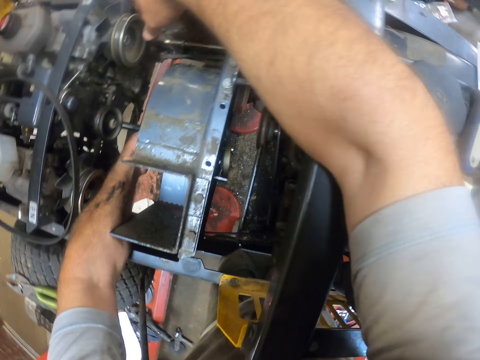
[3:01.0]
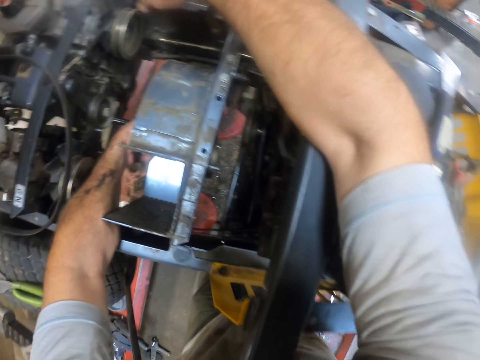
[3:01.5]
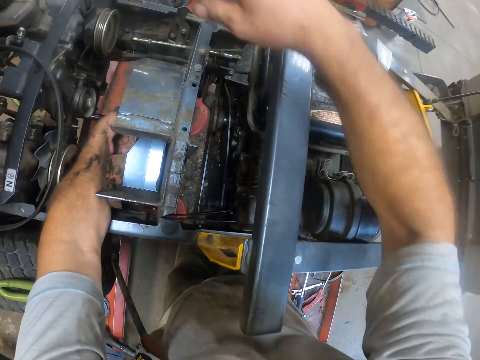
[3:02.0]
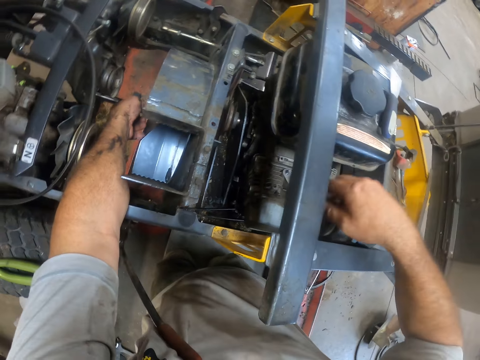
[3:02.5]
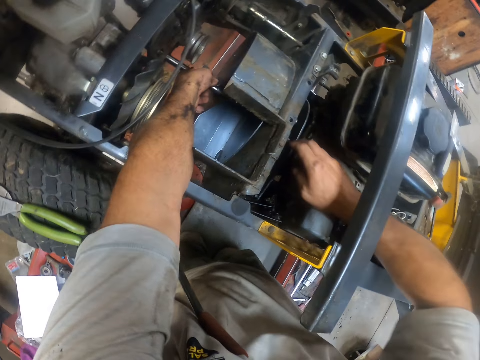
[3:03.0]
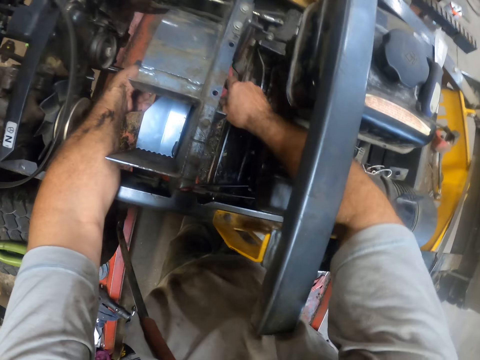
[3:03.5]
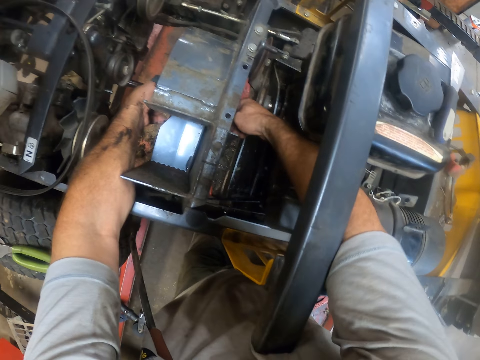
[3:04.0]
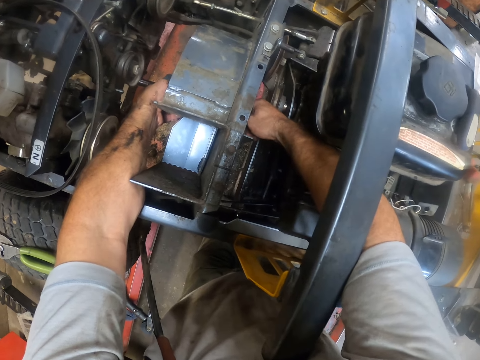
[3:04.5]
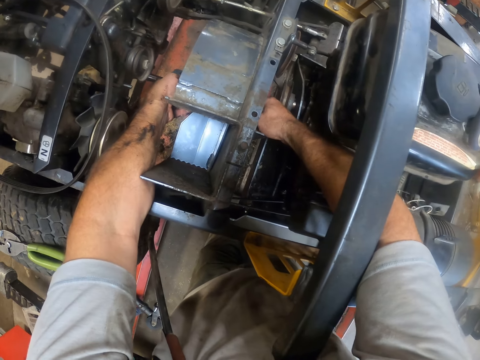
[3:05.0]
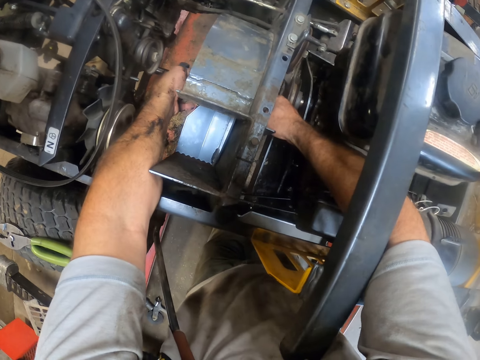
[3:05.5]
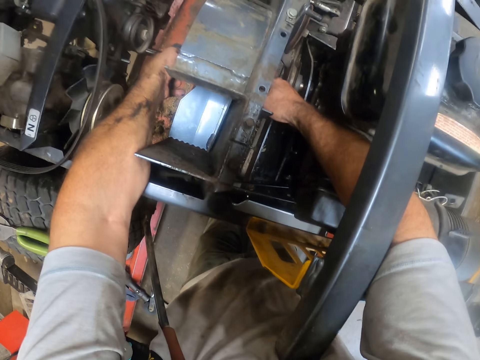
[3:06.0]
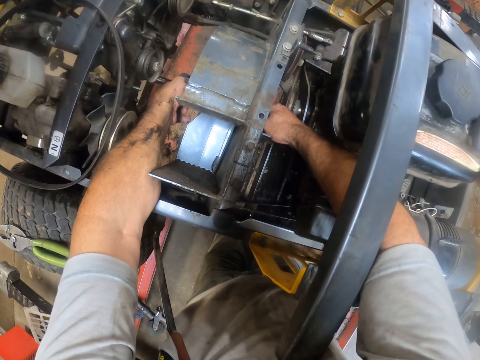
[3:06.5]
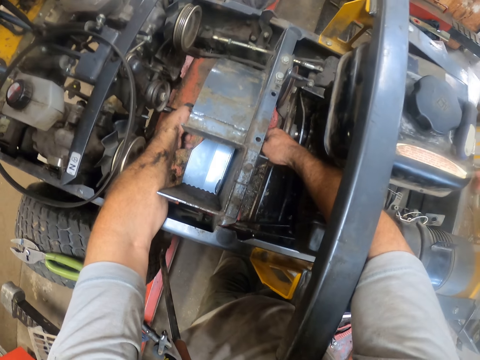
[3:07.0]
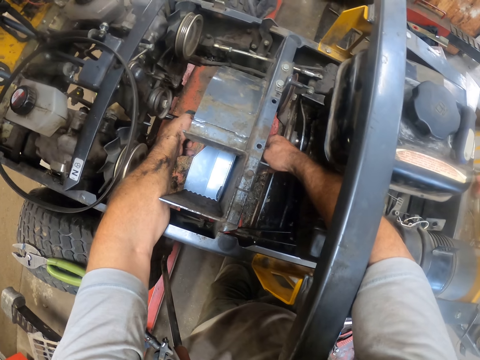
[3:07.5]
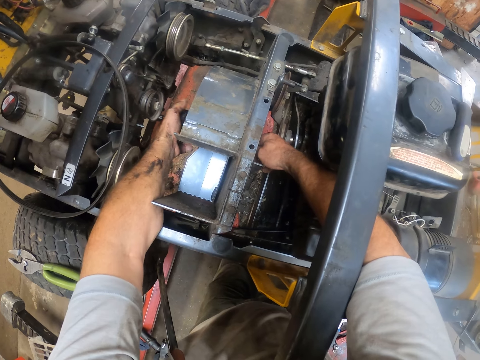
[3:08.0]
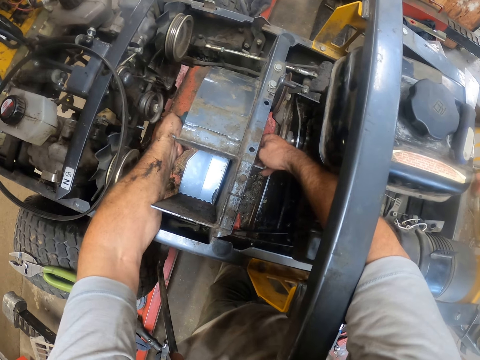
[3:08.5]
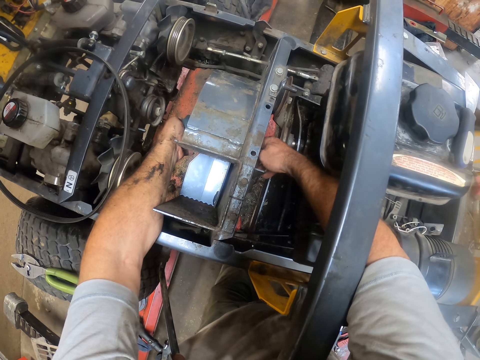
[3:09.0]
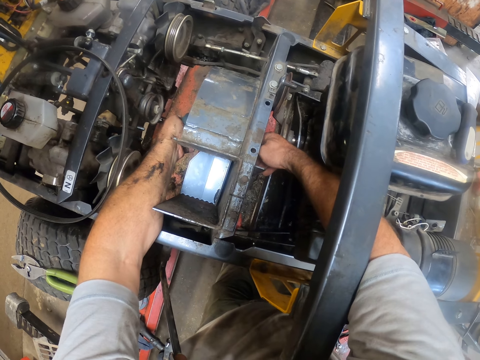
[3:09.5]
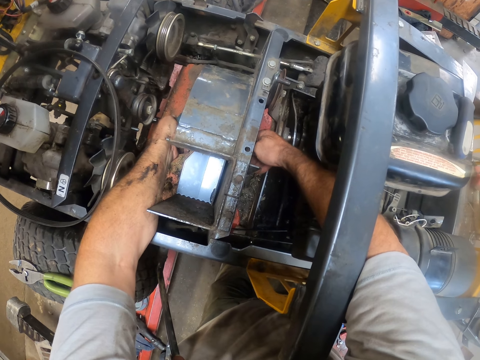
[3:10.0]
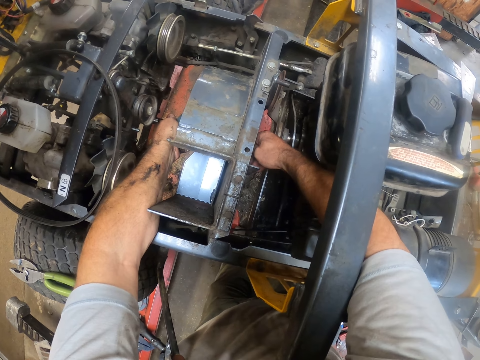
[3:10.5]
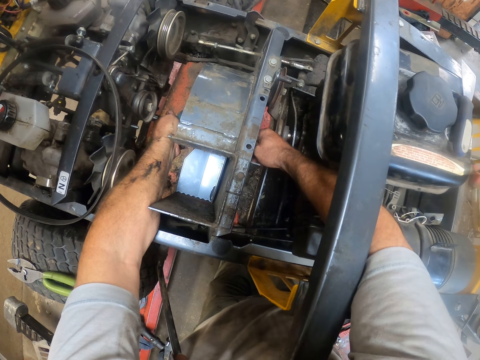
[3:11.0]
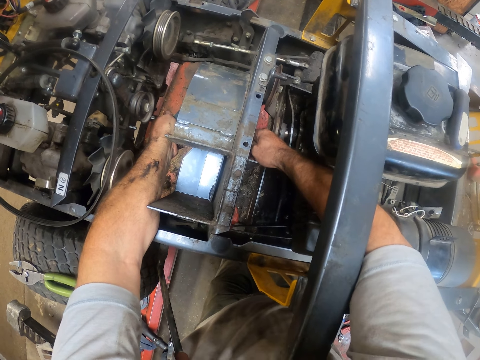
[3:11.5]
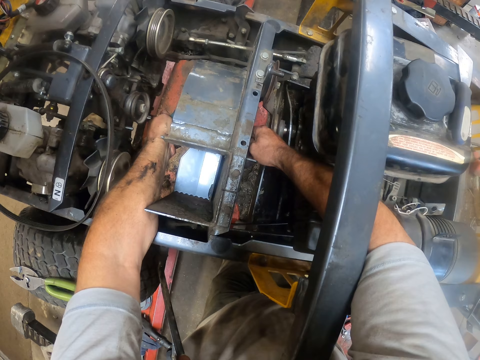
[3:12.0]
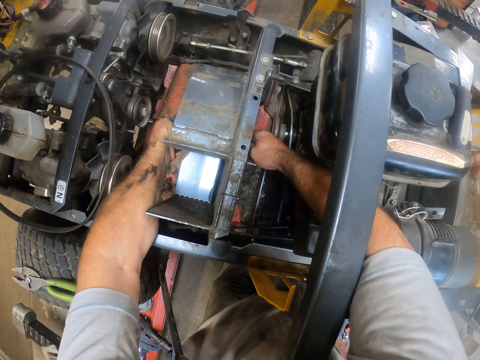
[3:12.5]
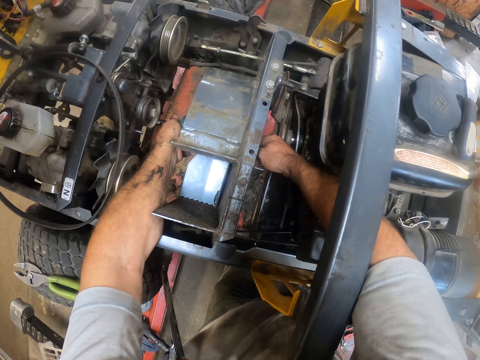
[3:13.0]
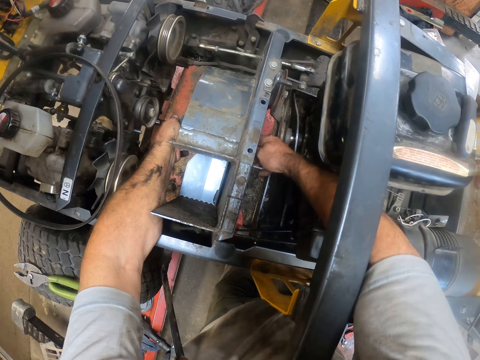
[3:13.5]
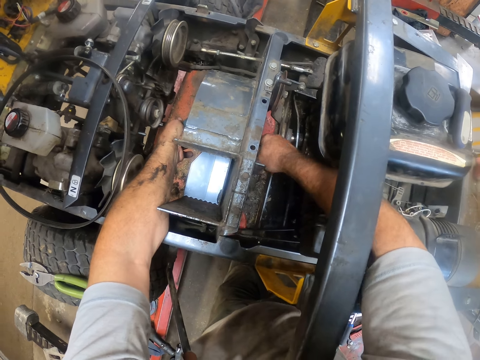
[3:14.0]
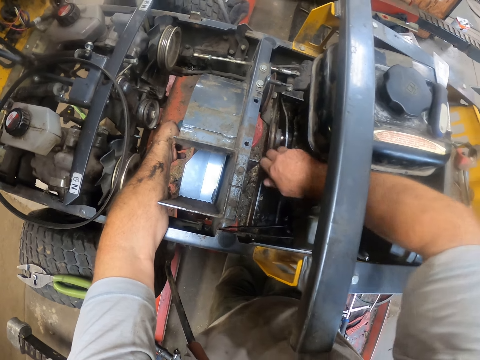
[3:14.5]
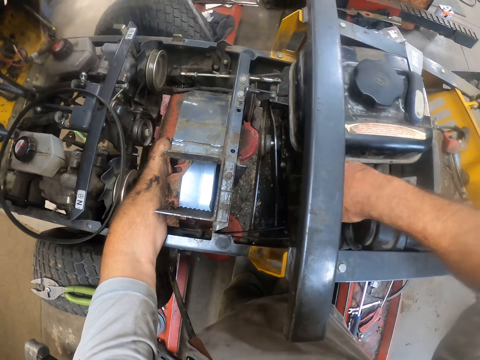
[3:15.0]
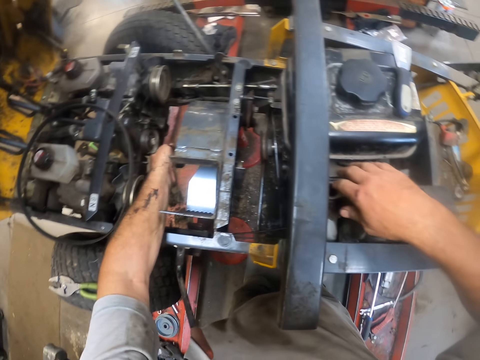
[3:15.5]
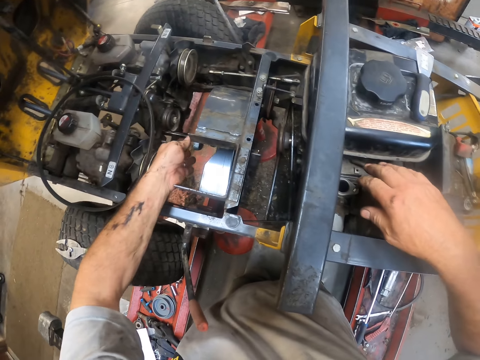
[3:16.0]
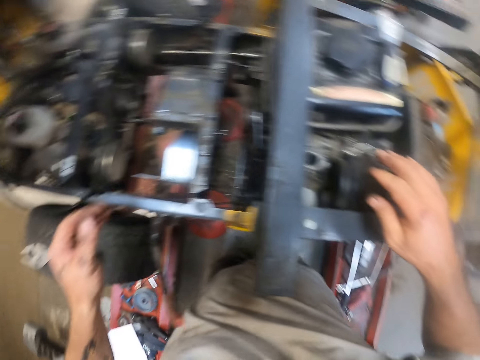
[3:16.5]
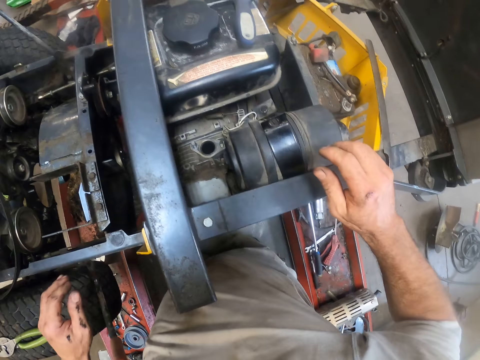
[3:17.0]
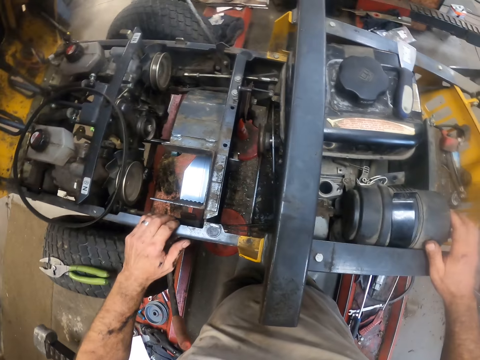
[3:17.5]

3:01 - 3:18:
The camera wearer moves the right hand from the metal plate. They place the right hand under the metal plate. They fix the metal plate.

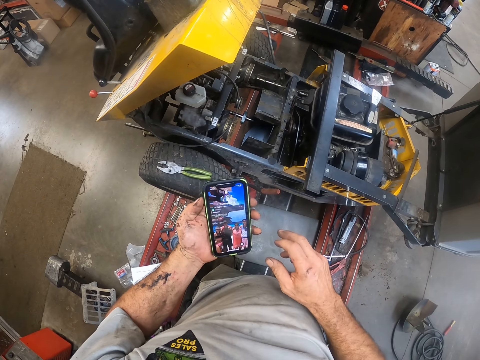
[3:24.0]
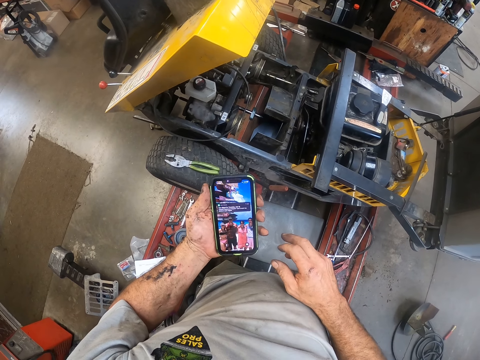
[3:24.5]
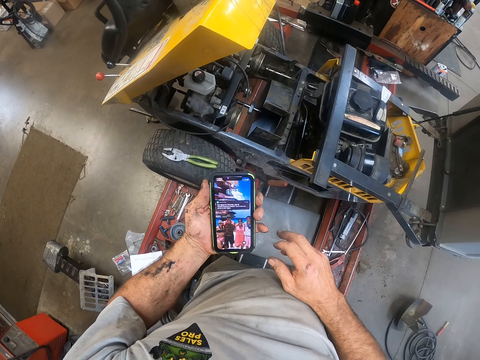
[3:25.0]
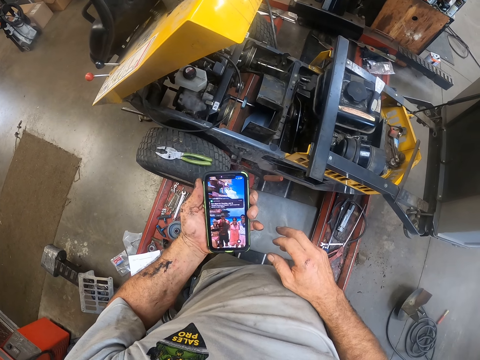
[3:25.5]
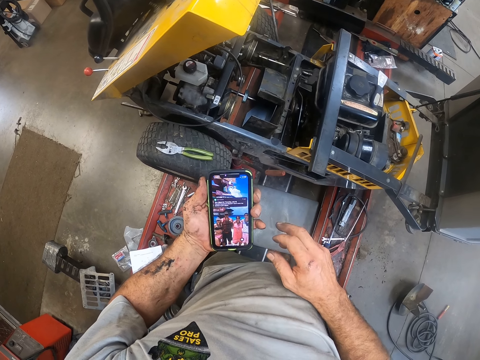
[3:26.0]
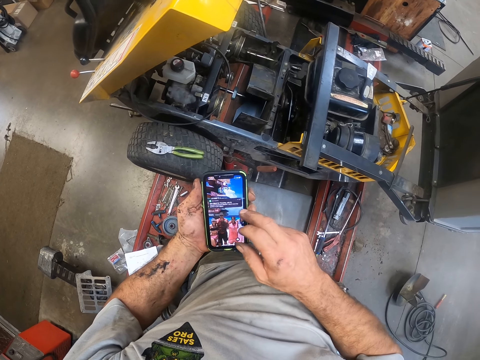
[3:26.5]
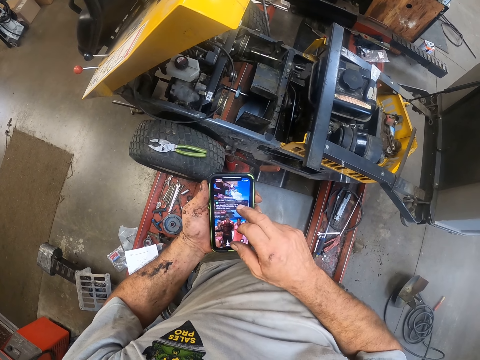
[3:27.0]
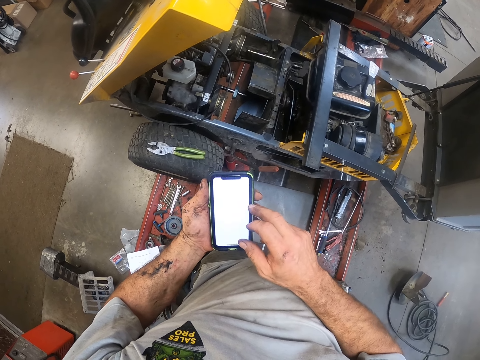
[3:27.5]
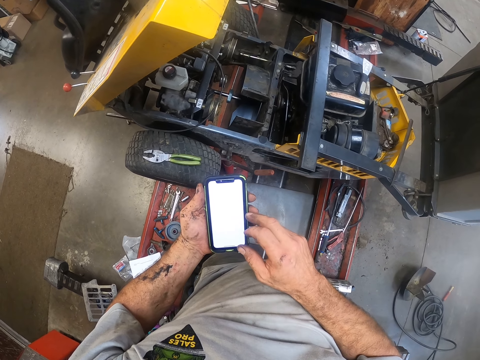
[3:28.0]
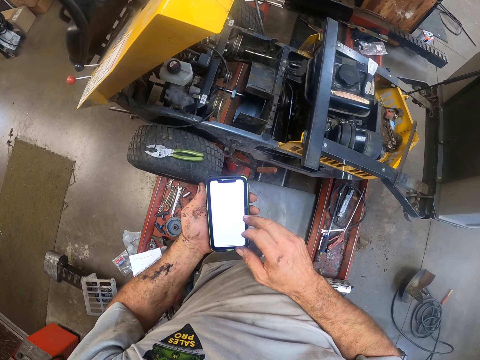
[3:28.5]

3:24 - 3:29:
The camera wearer switches the phone on. They use the phone.

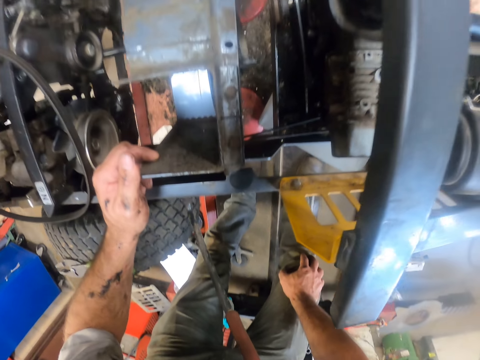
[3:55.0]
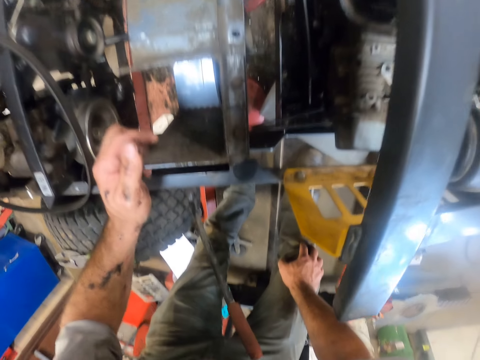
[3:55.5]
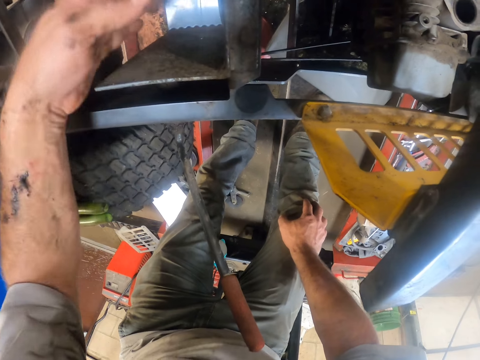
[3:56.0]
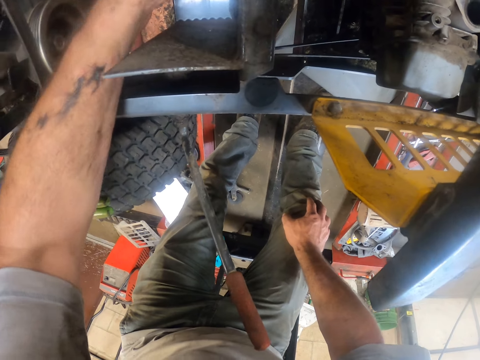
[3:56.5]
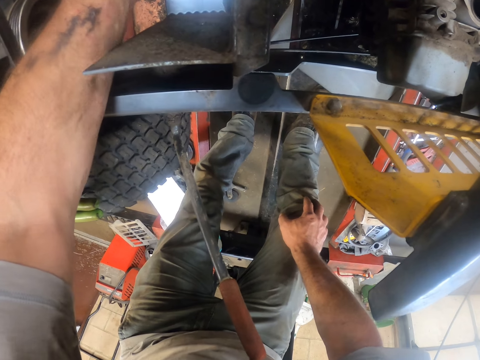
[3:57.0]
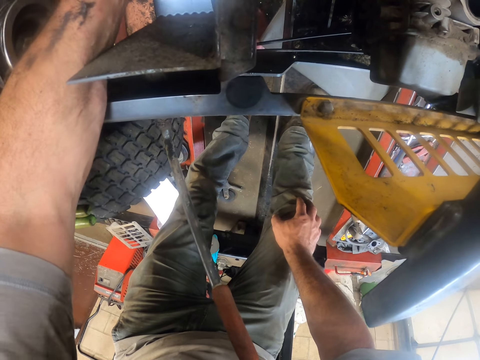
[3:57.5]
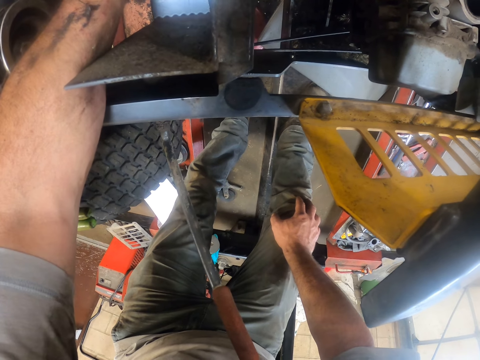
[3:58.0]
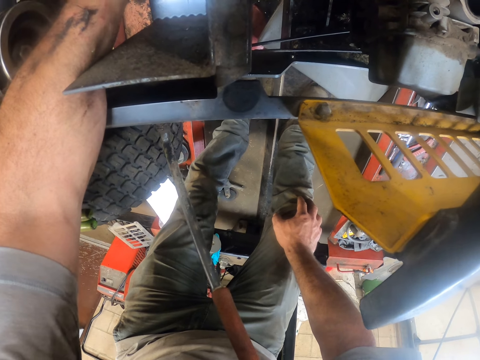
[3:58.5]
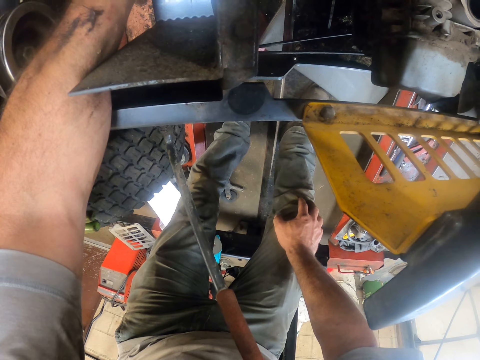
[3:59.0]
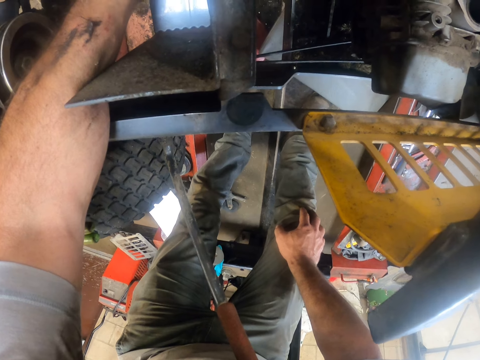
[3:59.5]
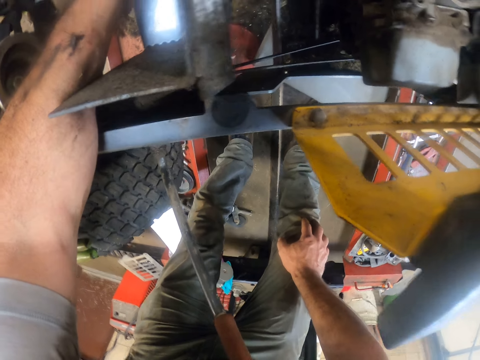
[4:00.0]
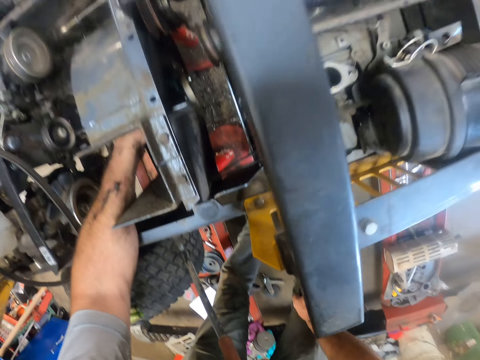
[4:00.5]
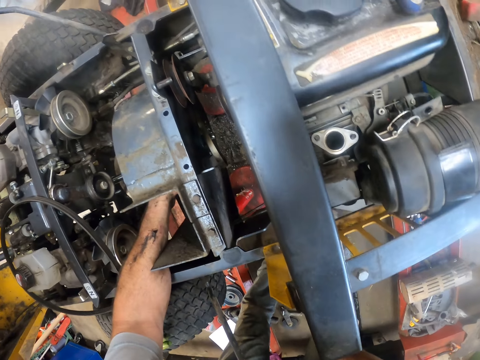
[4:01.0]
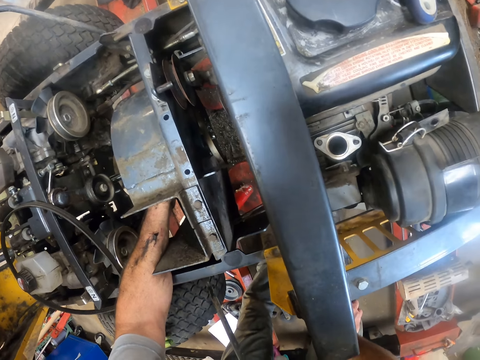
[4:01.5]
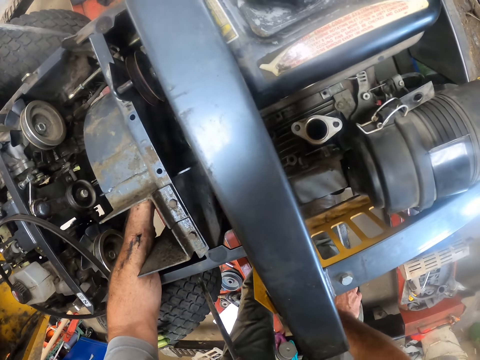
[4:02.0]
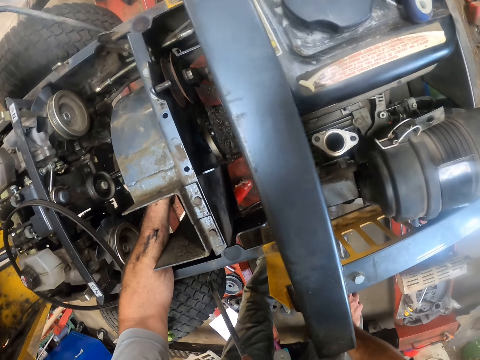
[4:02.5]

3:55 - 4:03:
The camera wearer touches the rim device on the mower with his left hand. He looks up the mower.
